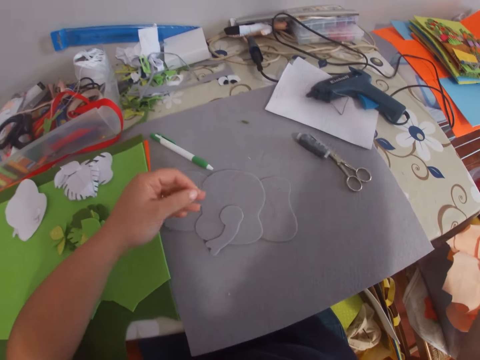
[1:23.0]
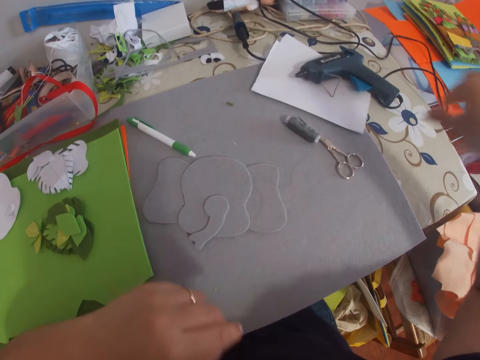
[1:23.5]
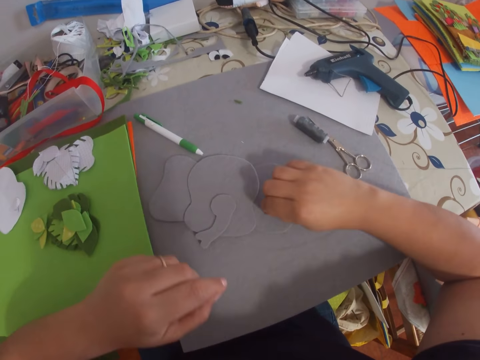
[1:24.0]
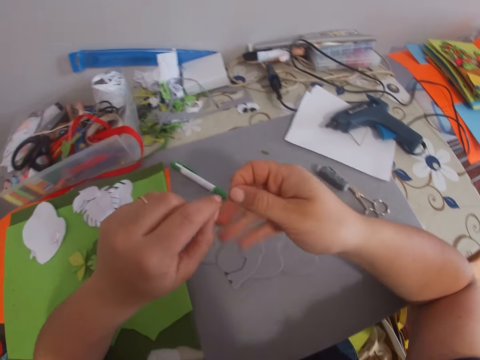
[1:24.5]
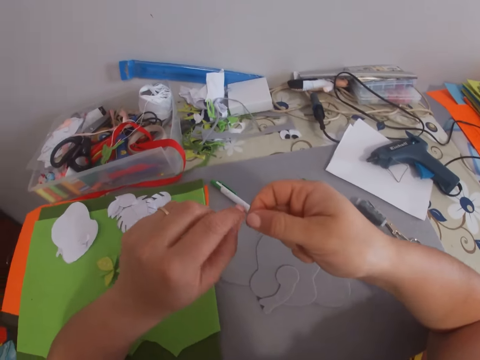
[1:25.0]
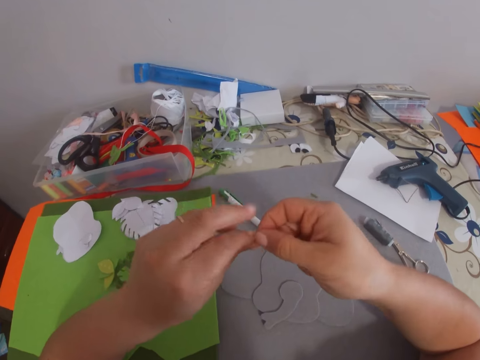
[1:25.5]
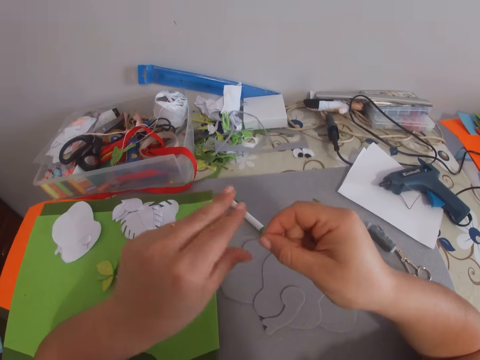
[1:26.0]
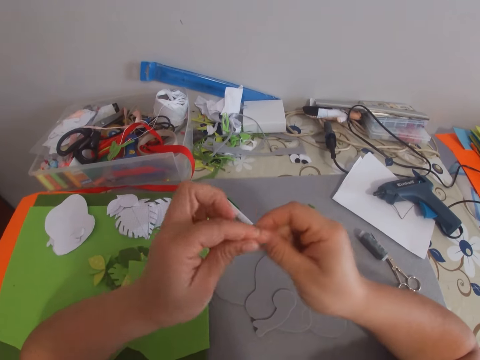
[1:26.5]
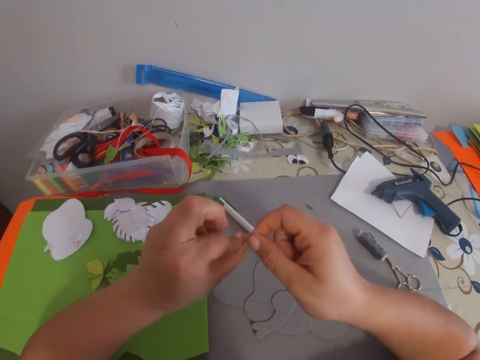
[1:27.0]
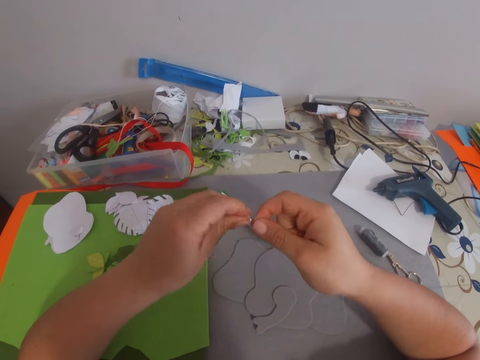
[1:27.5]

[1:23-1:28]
The camera wearer drops the threaded needle on the table with her right hand. She picks up the threaded needle with her right hand. She ties the end of the thread with both hands.

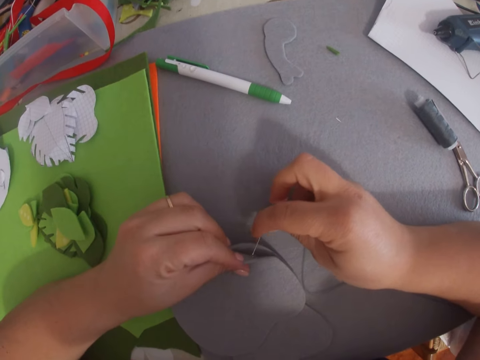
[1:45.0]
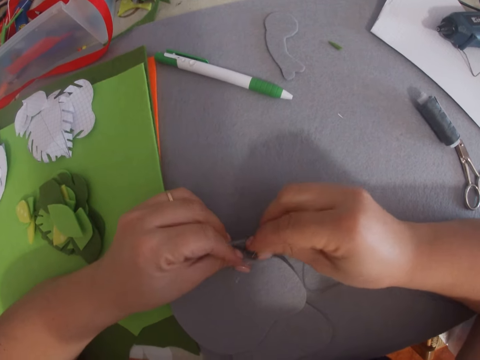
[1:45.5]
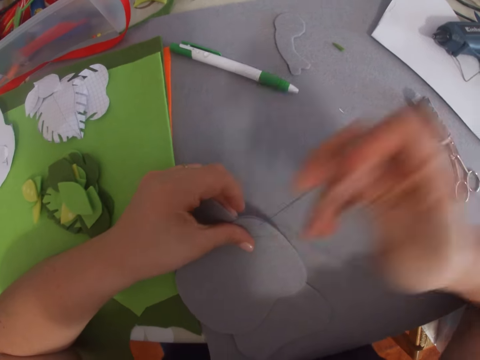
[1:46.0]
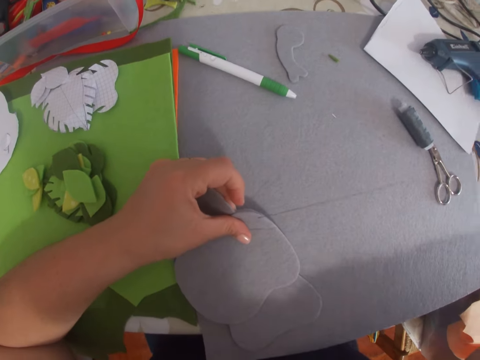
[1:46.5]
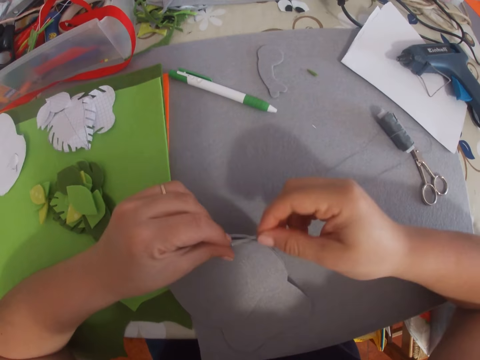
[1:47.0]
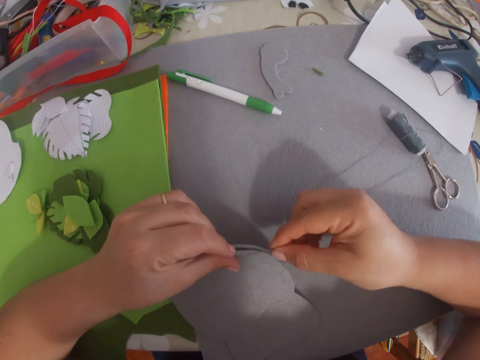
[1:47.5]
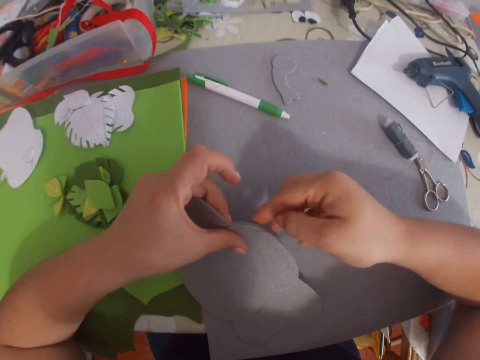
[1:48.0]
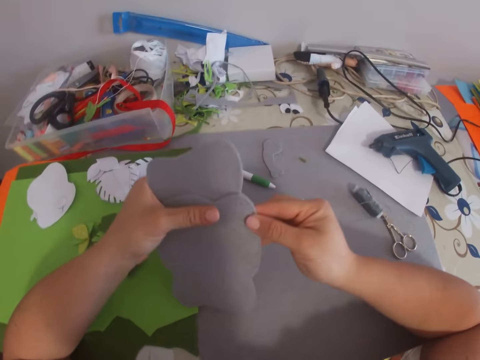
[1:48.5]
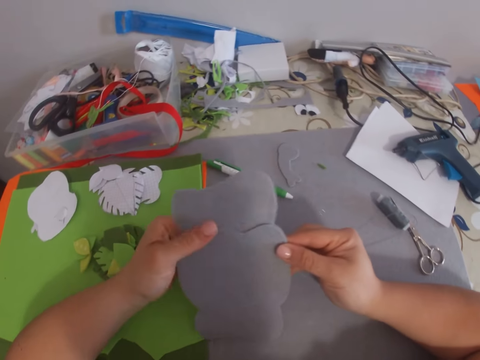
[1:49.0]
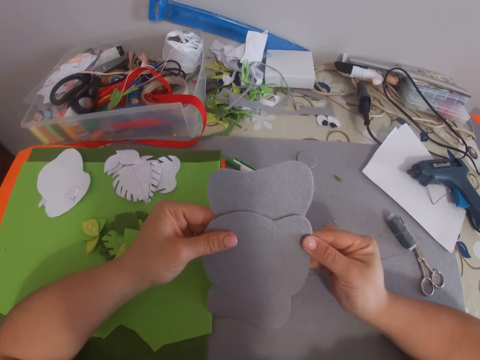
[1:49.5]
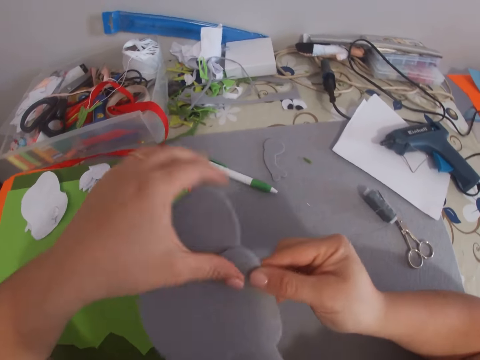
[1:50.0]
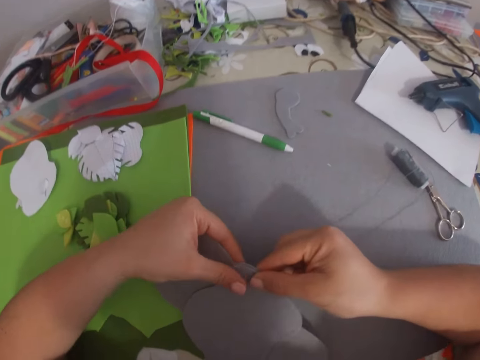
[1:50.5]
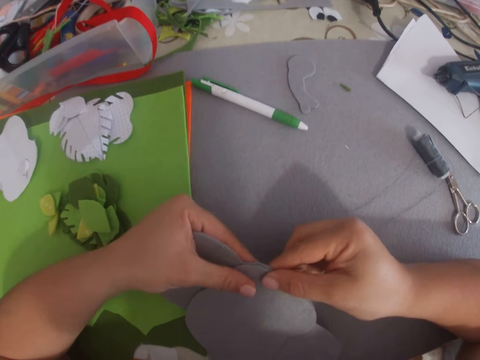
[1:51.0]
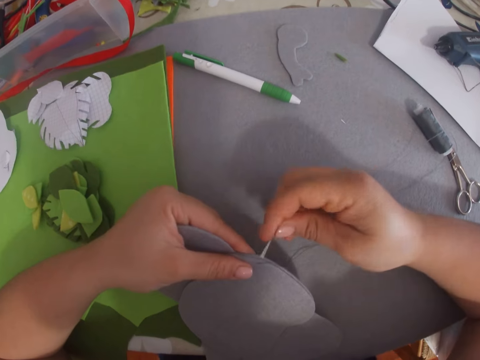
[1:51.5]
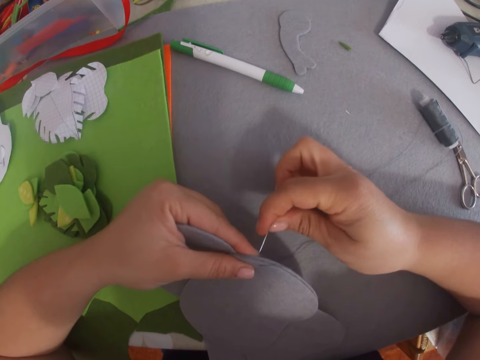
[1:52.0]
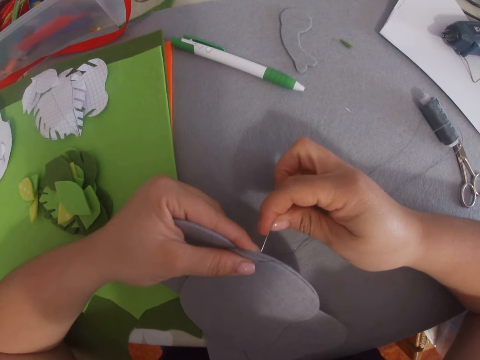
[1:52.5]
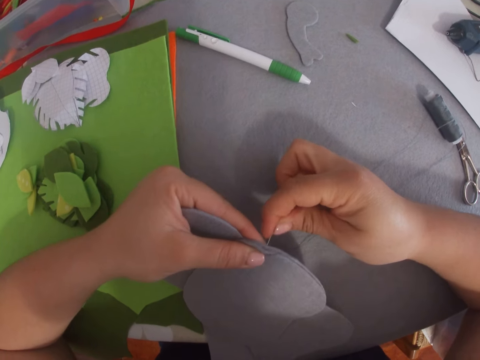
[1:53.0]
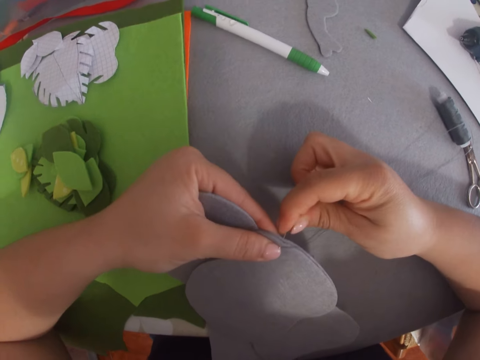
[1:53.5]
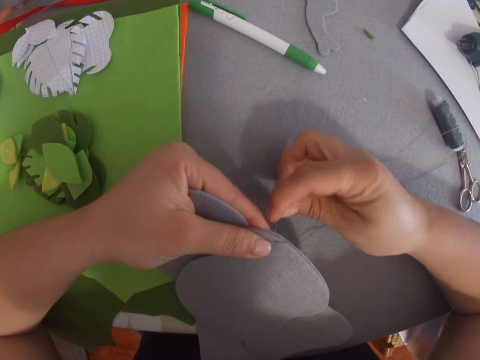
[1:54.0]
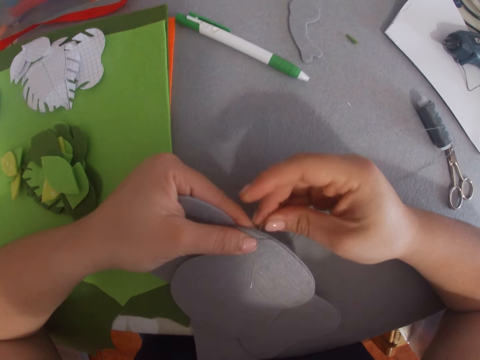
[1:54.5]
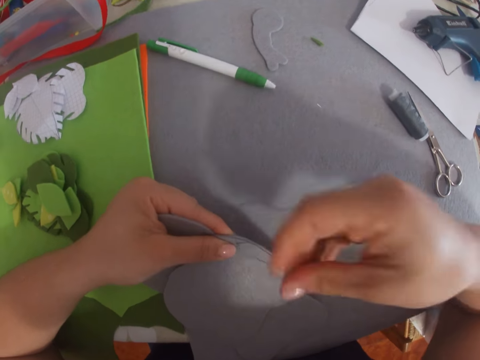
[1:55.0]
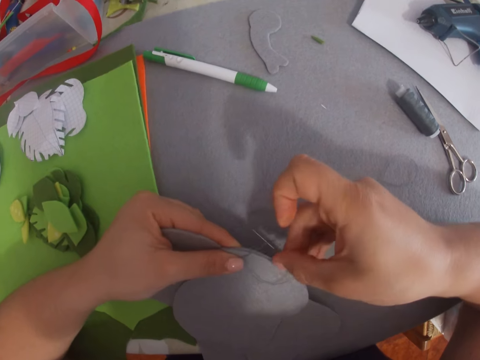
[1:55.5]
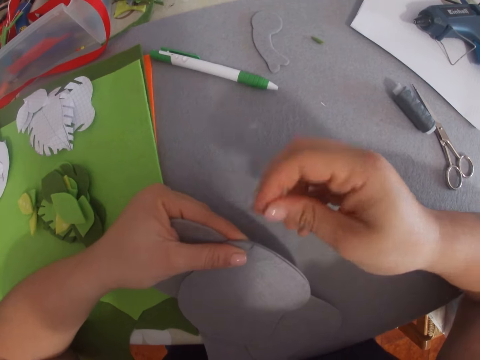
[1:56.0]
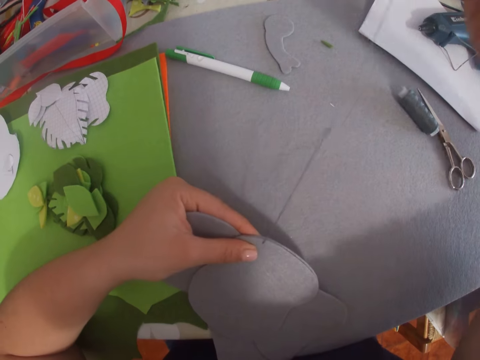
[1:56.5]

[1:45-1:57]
The camera wearer pins the needle through the piece of paper. She smoothens the cardboards with both hands. She looks at the paper. She sews the cardboards with the needle in her right hand and holds the cardboards down to the surface with her left hand.

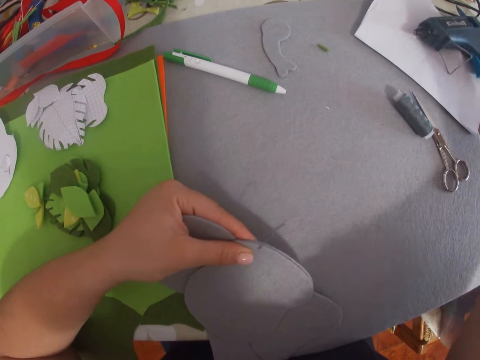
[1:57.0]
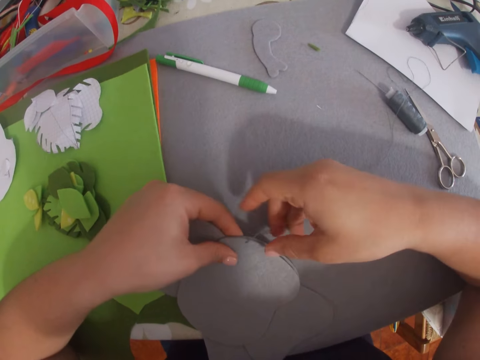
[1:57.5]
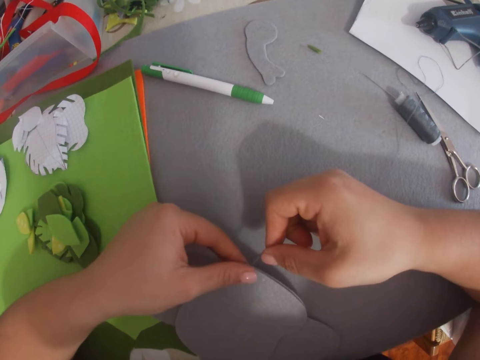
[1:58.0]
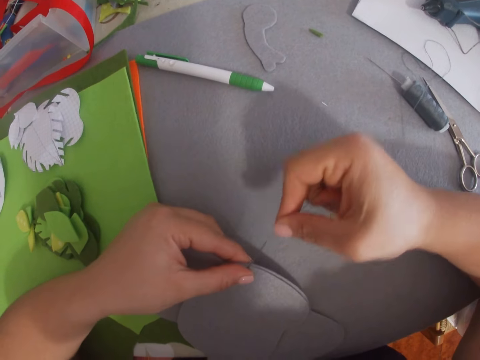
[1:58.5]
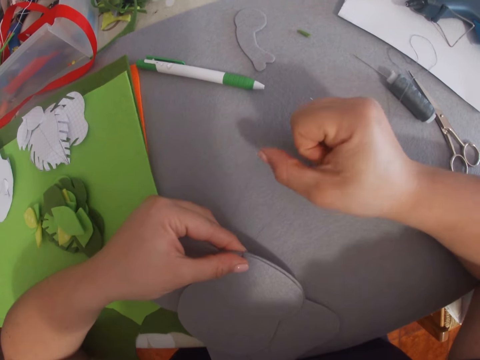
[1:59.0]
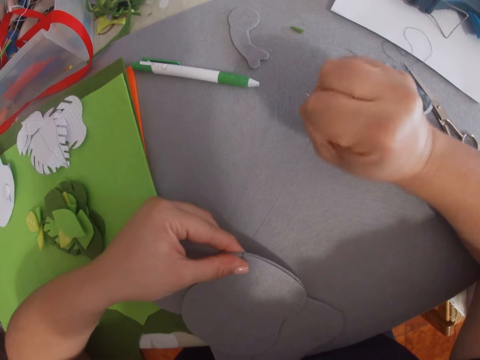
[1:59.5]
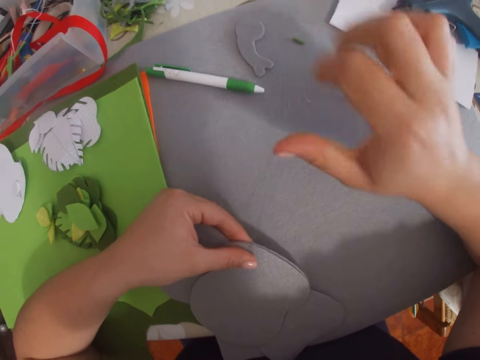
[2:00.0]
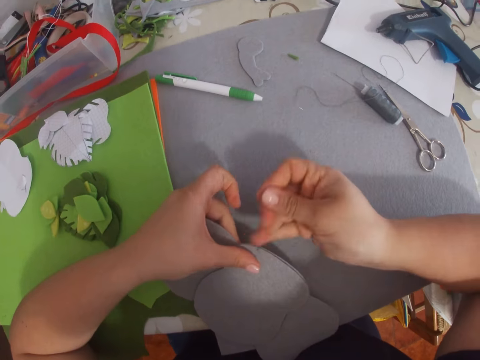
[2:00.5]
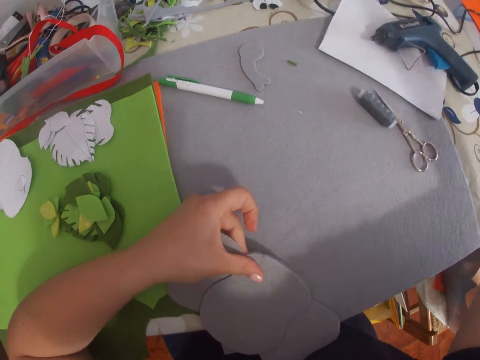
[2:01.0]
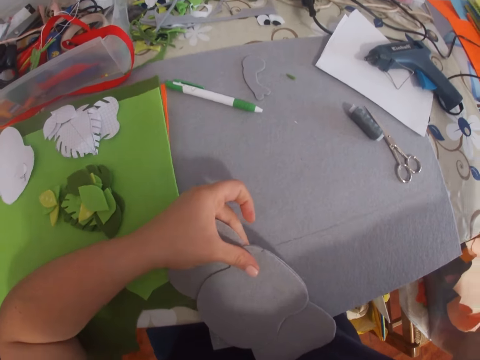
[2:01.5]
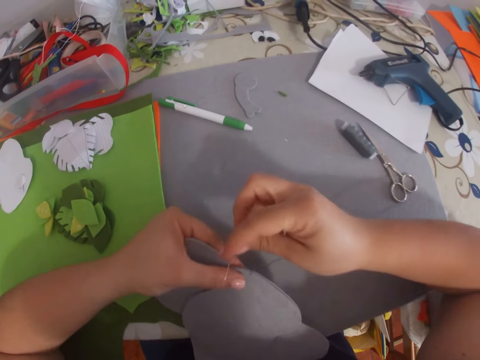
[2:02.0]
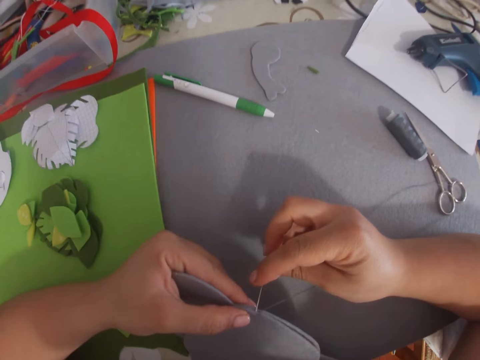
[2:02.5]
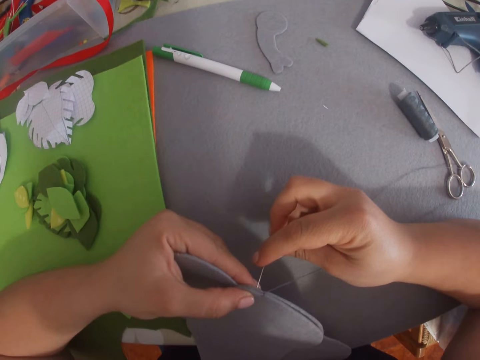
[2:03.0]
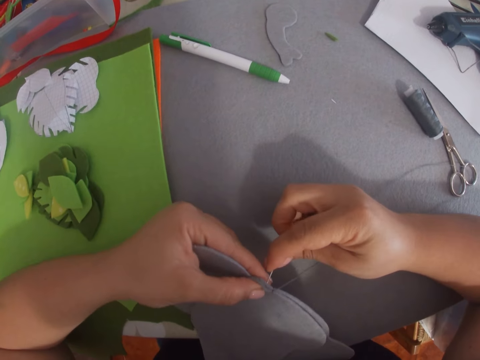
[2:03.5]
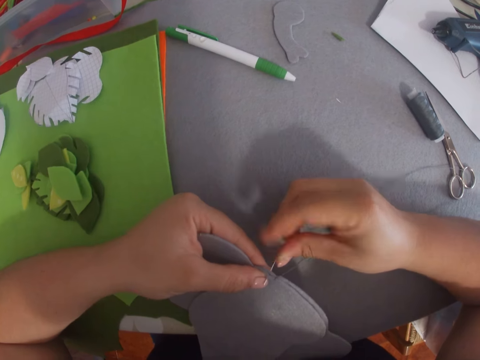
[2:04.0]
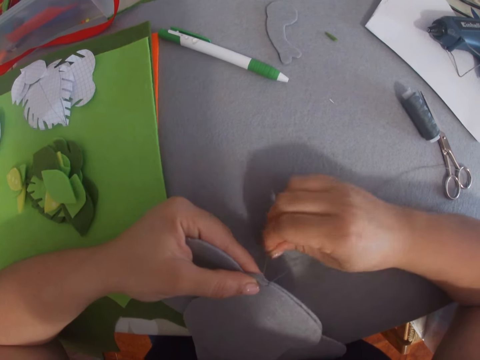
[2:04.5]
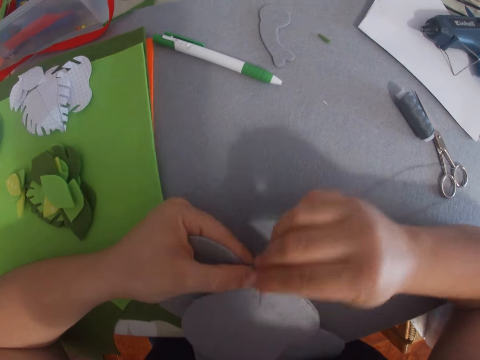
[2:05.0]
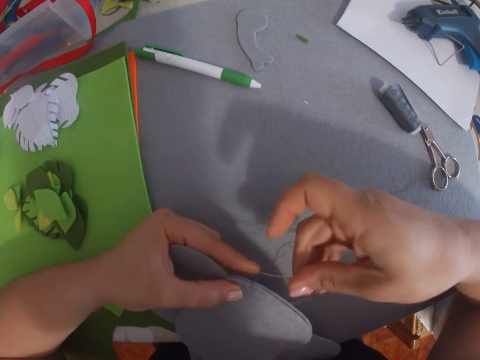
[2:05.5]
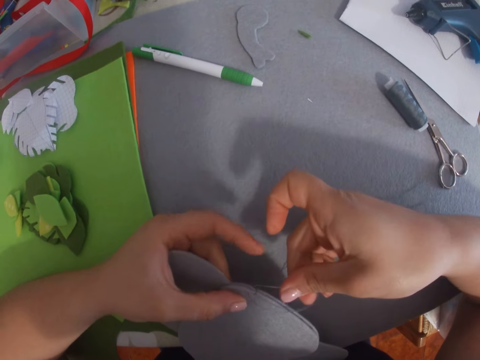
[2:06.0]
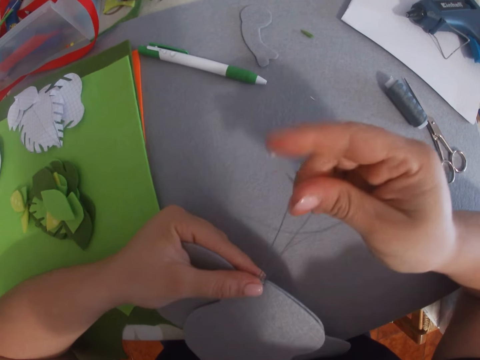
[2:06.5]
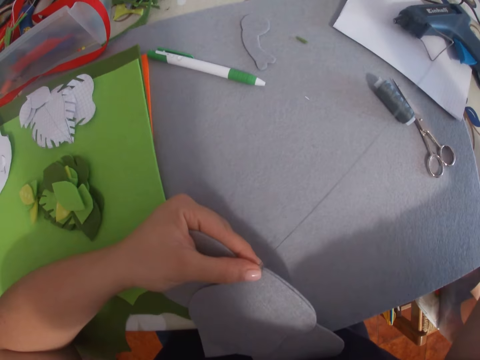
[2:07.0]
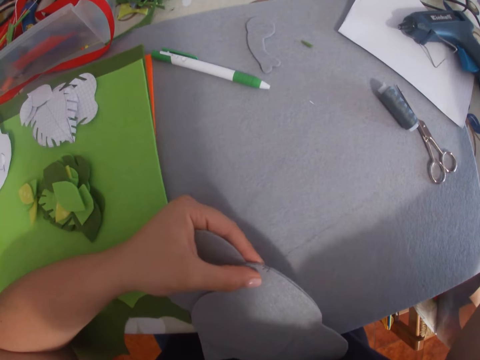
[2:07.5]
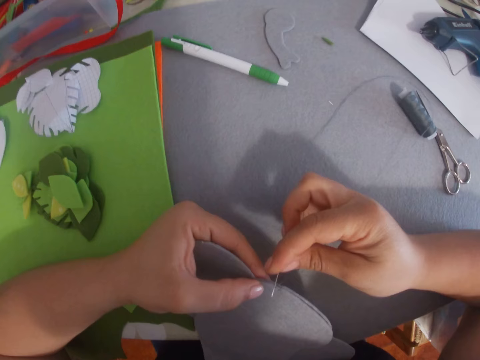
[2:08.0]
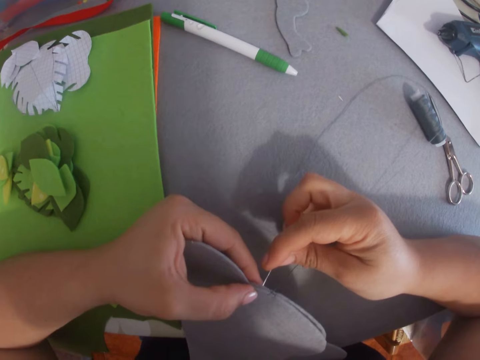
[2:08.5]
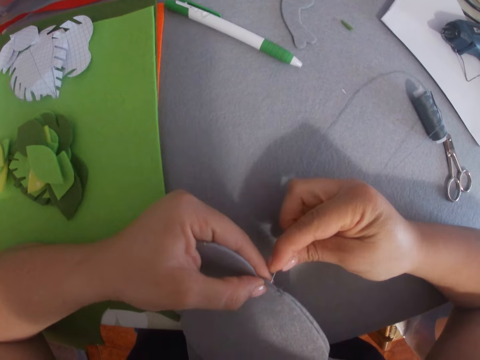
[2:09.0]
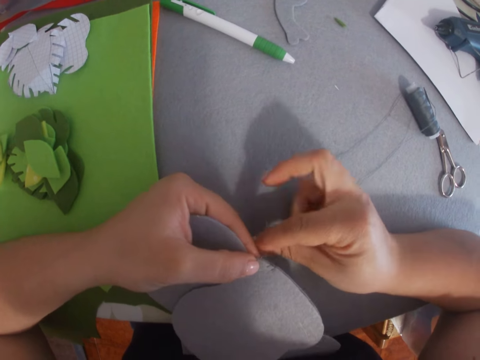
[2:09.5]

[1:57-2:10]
The camera wearer tightens the thread. They sew the pieces of paper together.
